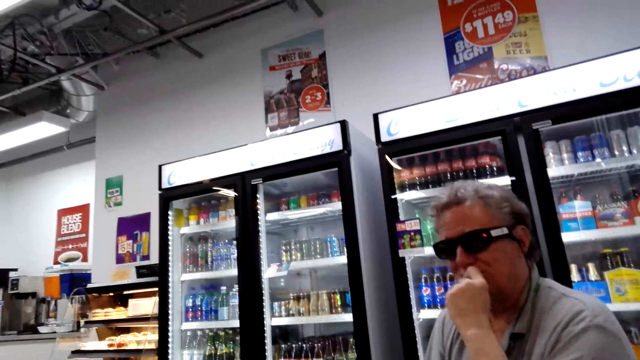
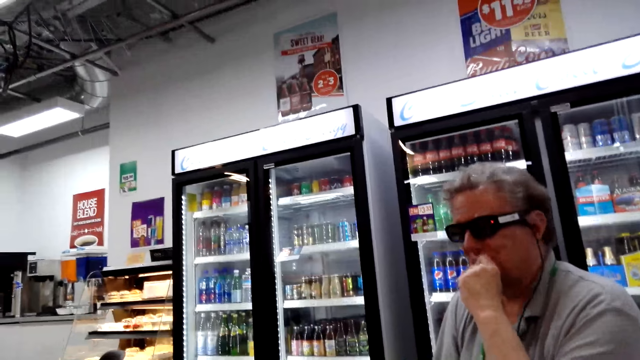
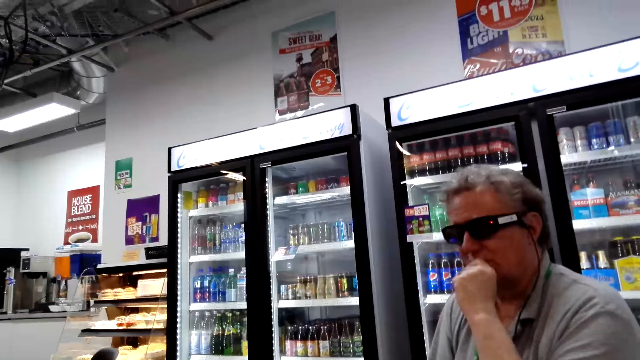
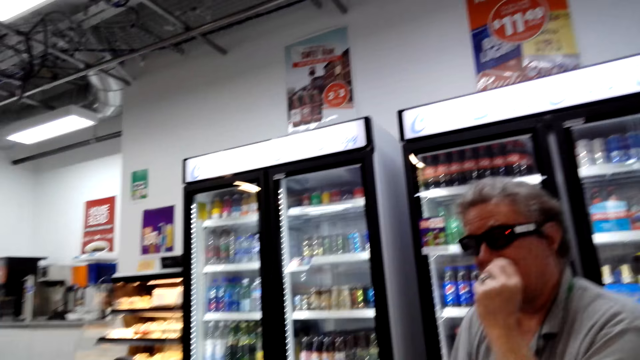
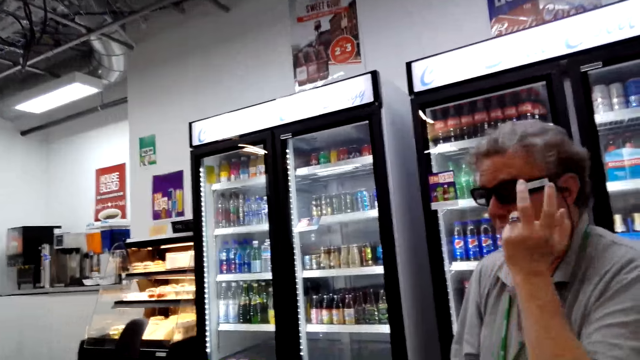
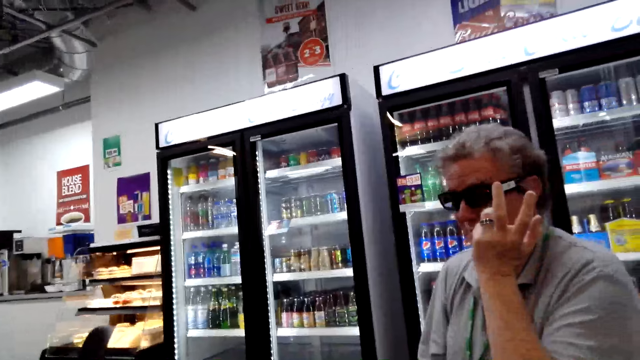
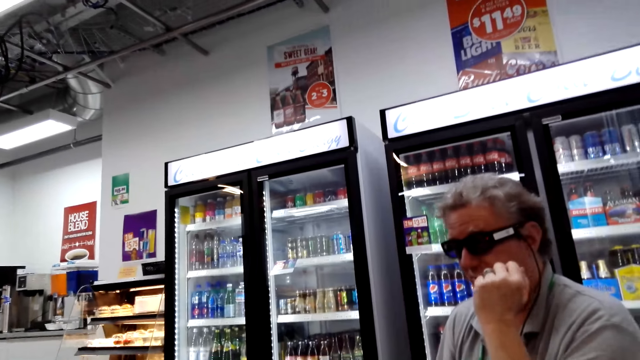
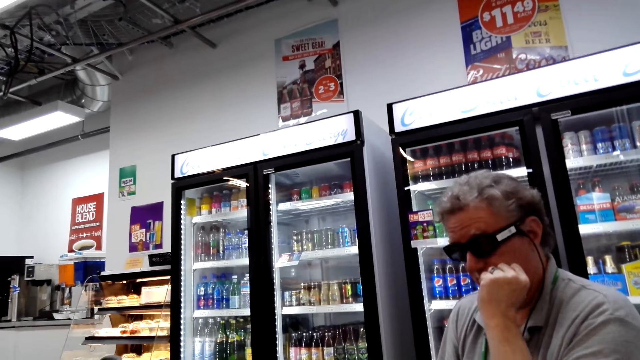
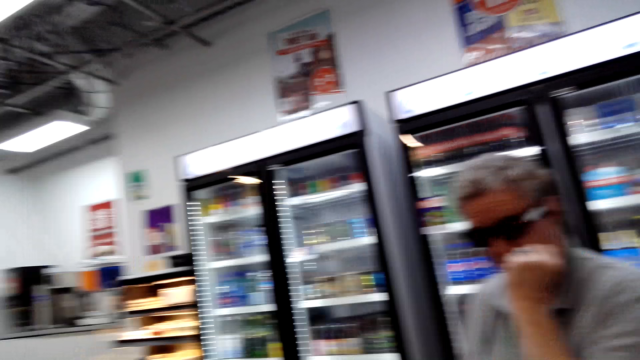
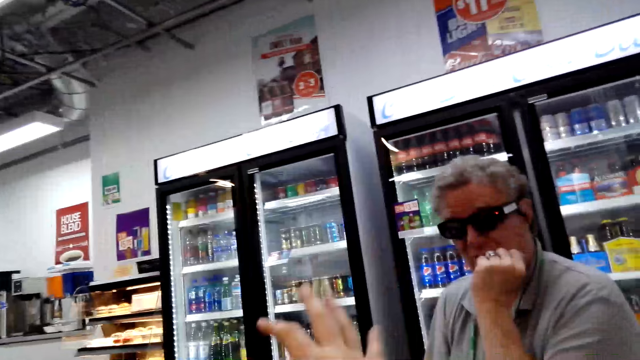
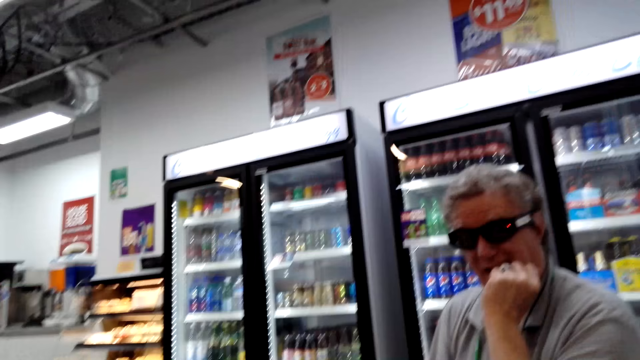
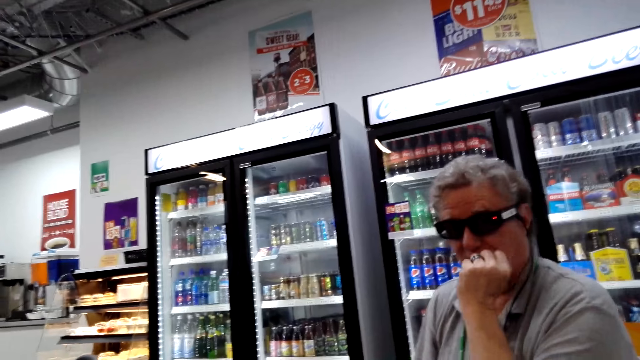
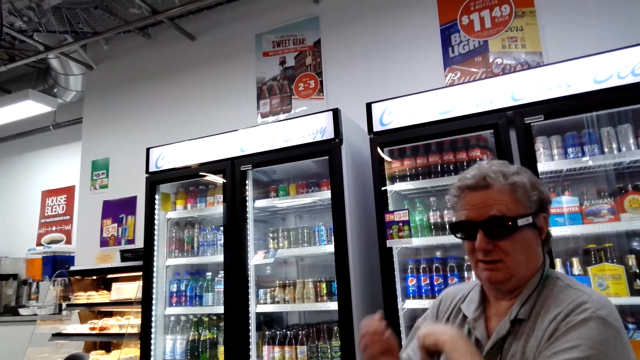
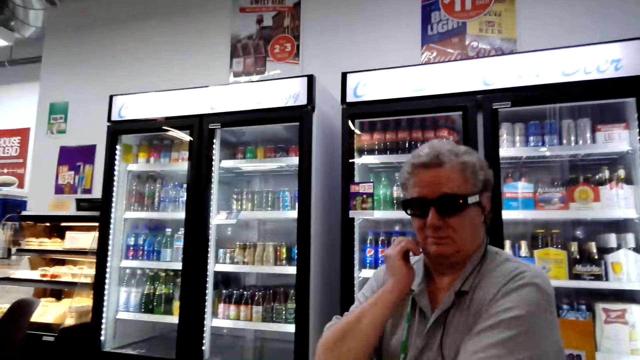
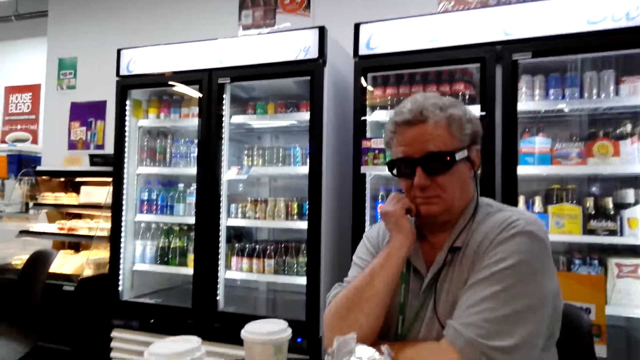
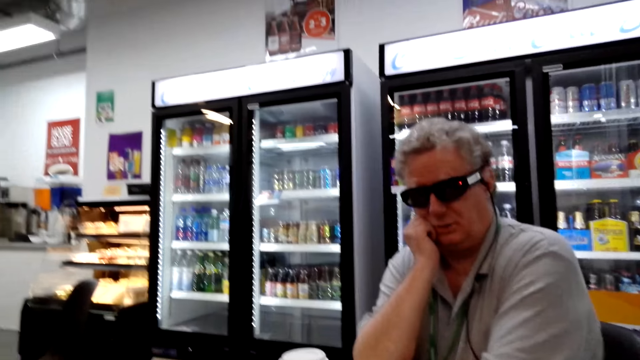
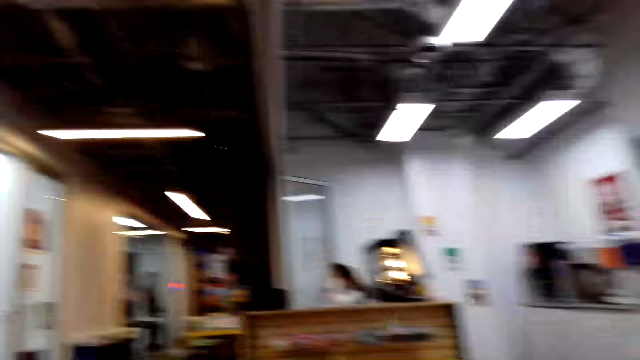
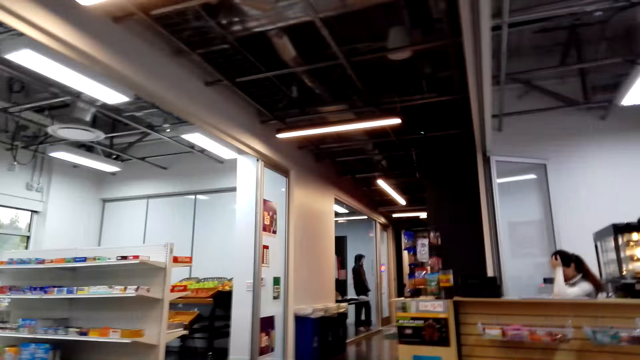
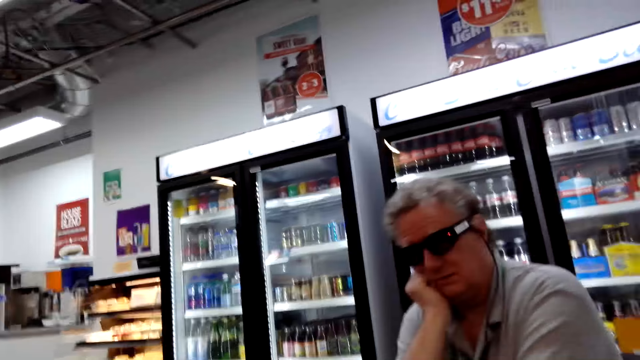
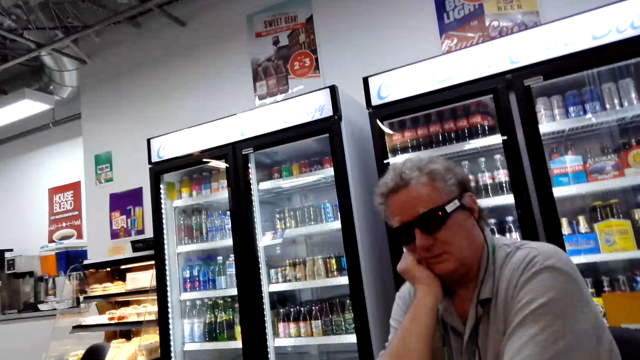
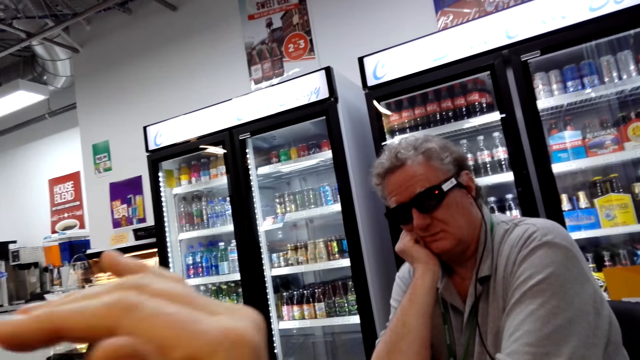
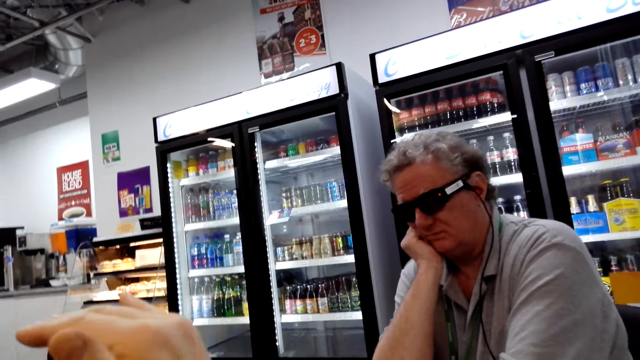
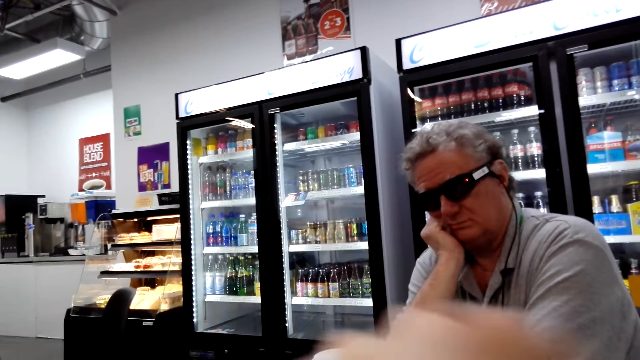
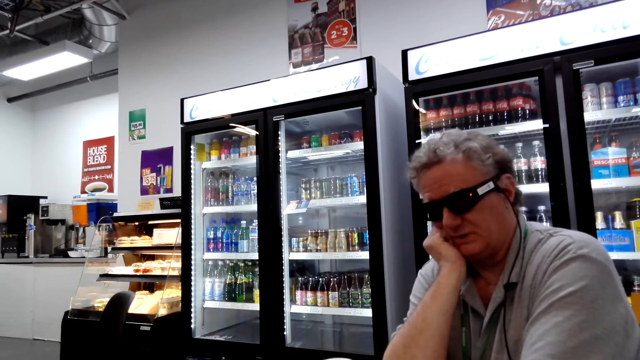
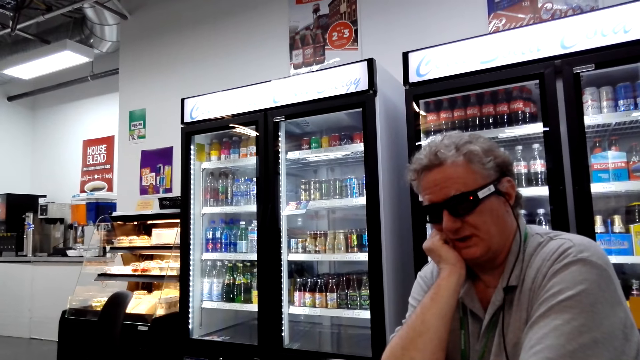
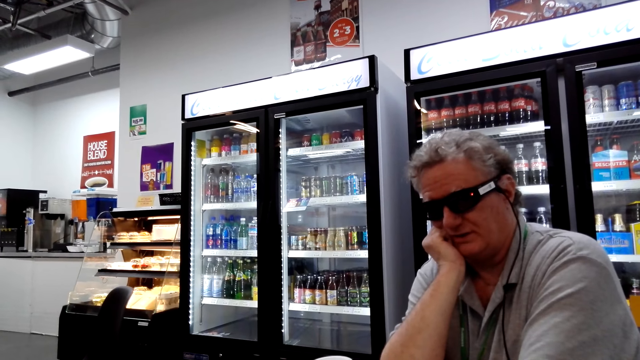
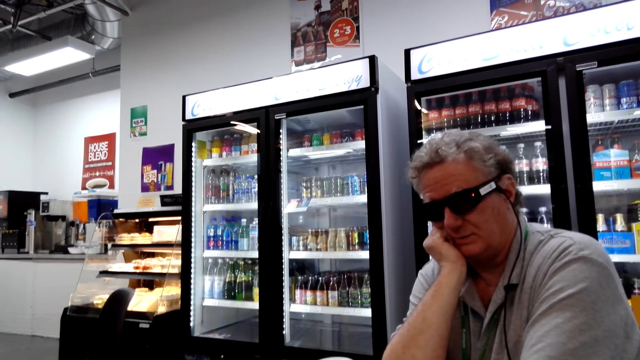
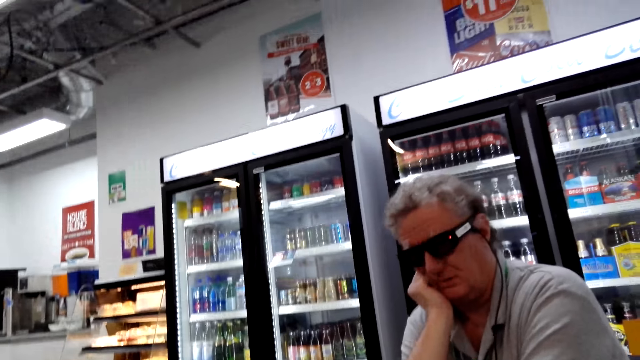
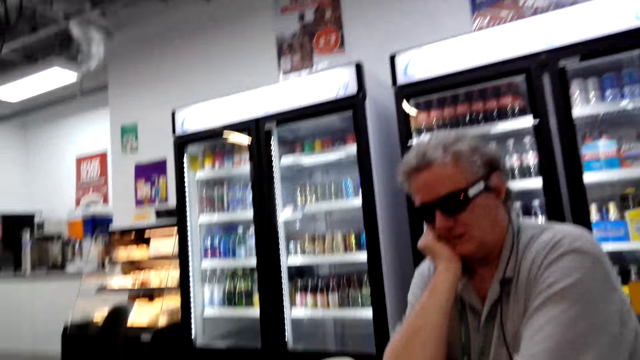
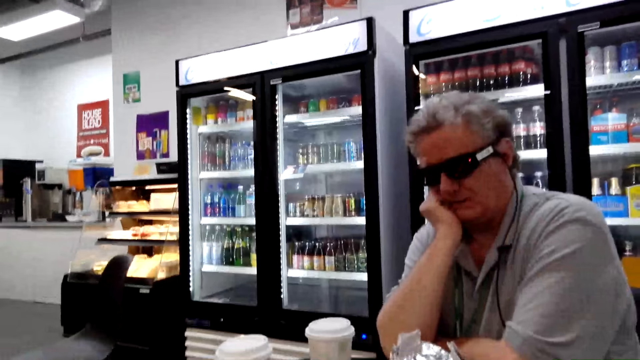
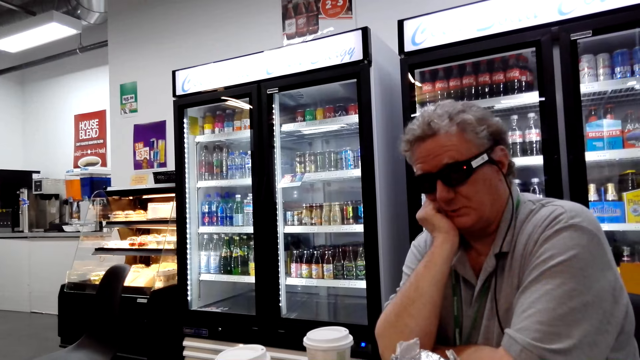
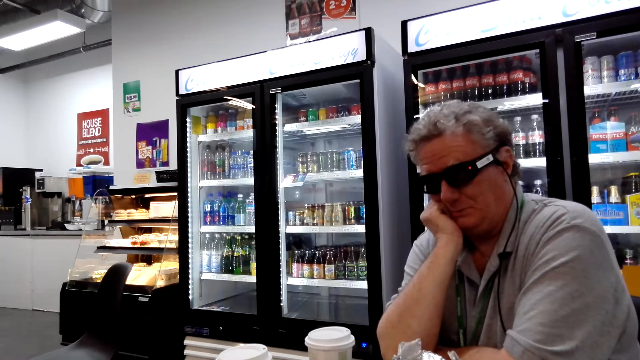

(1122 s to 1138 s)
A man nods his head and illustrates with his left hand. The camera wearer moves her hands on the table. The man places his elbow on the table and touches his face with his right hand. The camera wearer moves the hand. She illustrates with her hand.

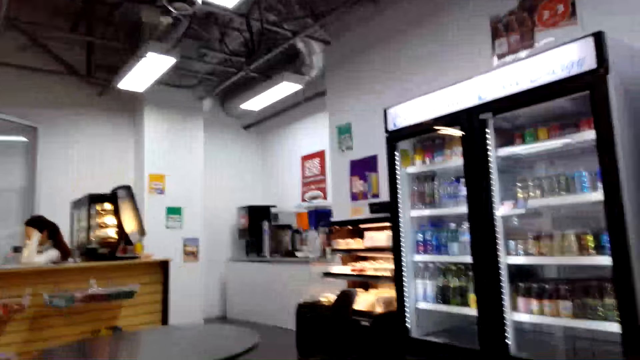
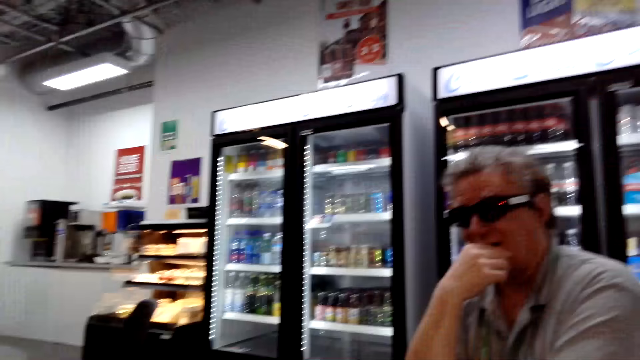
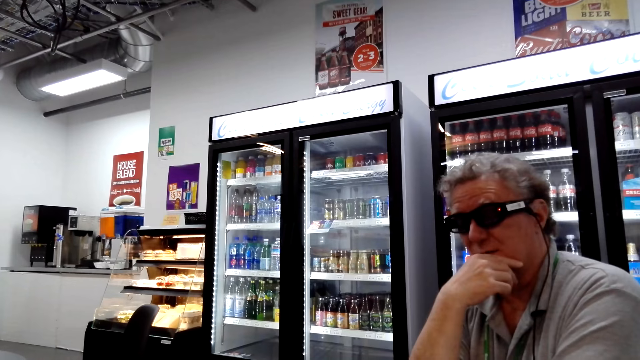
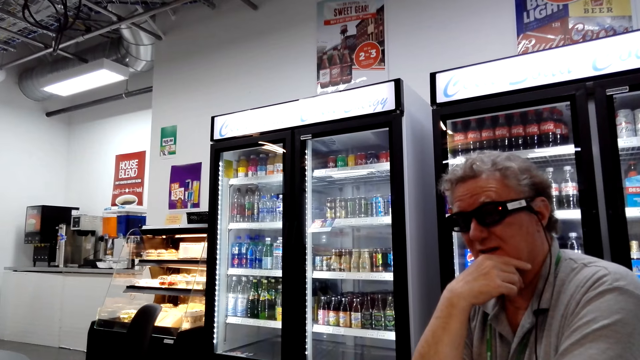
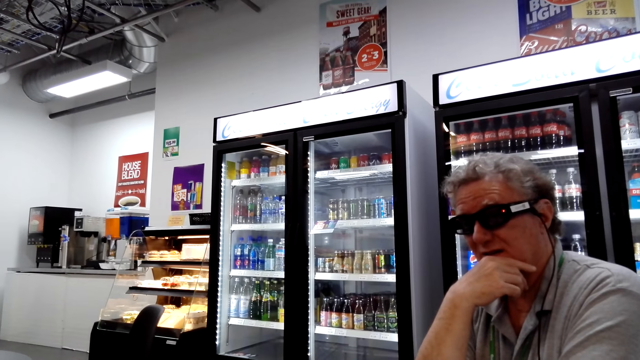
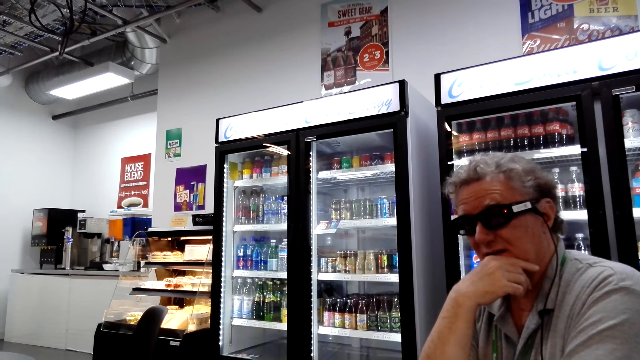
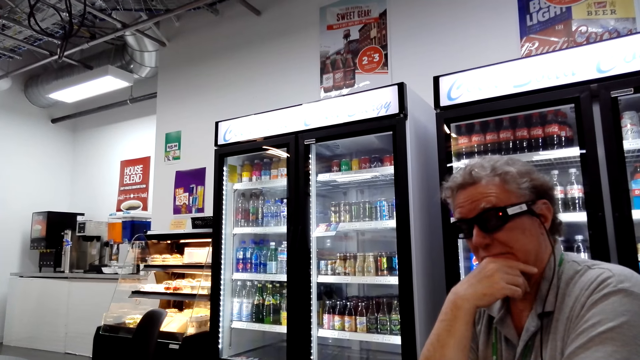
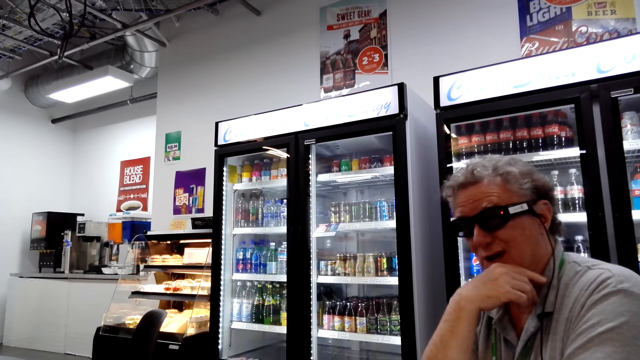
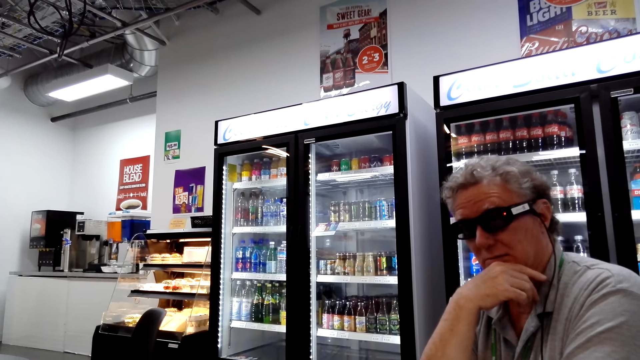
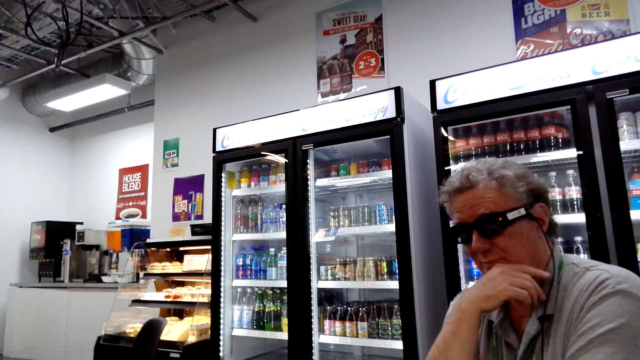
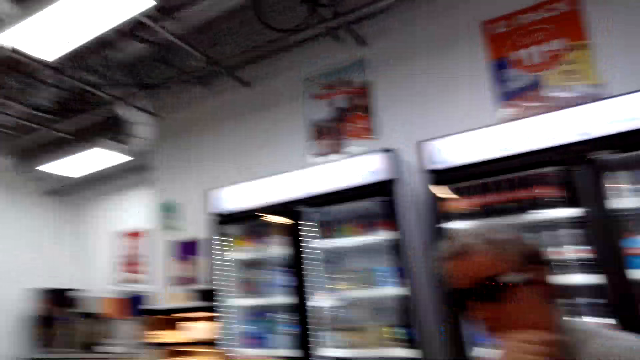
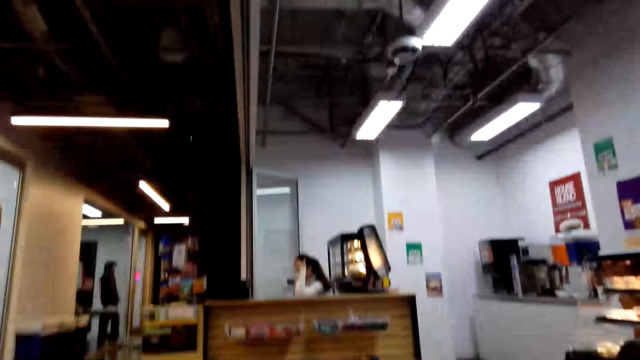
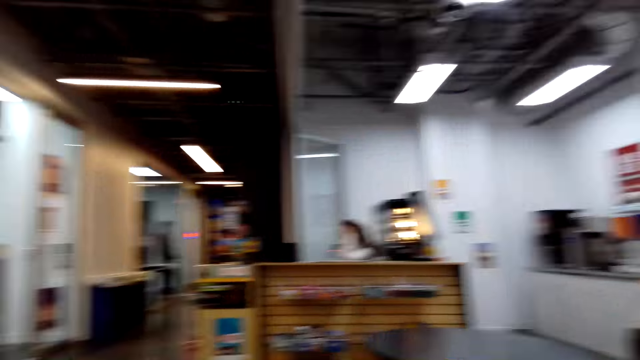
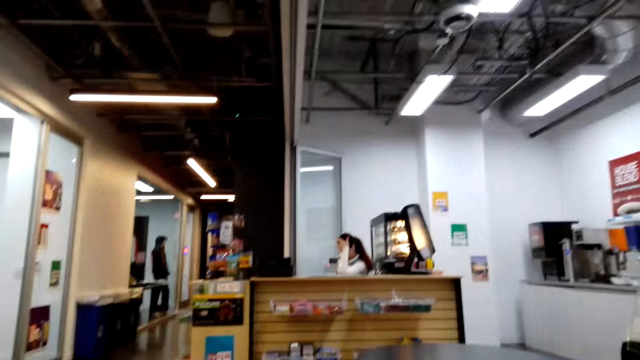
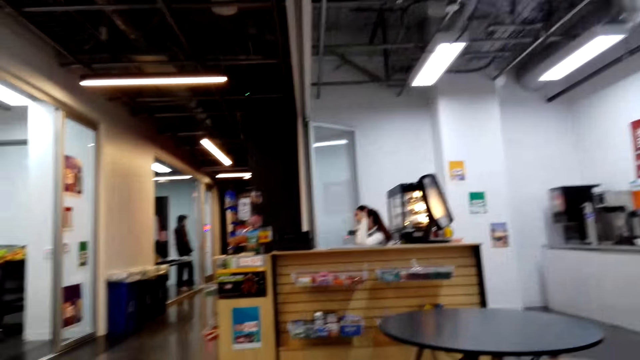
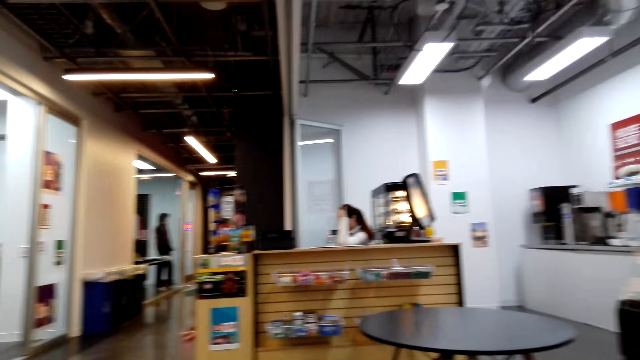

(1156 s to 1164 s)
A man touches his face with the right hand. The camera wearer looks around.
